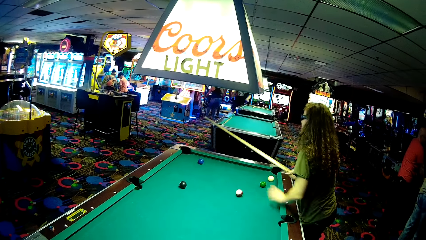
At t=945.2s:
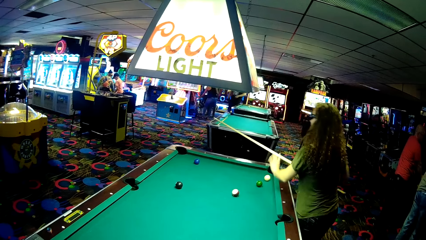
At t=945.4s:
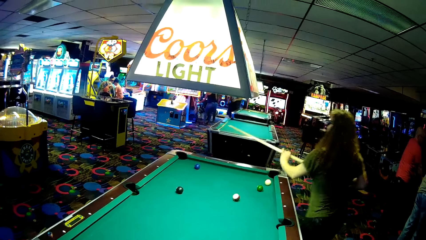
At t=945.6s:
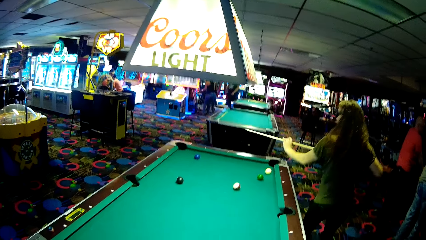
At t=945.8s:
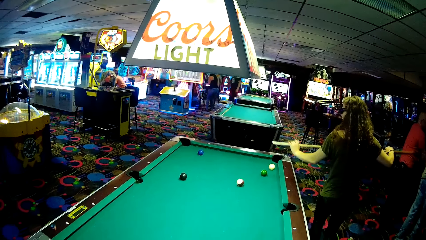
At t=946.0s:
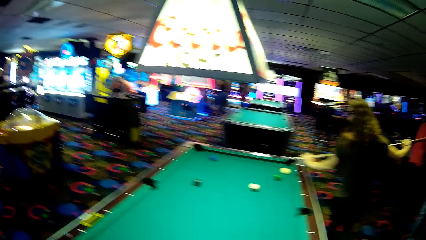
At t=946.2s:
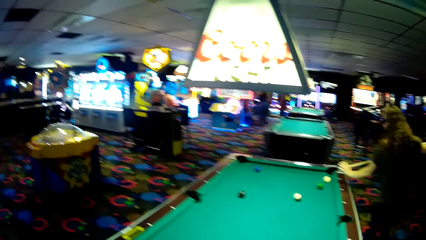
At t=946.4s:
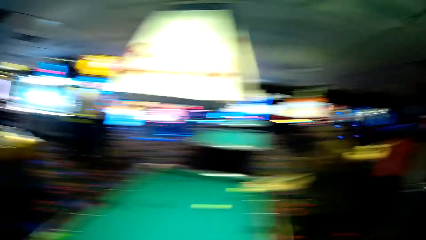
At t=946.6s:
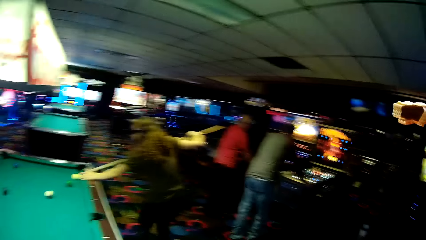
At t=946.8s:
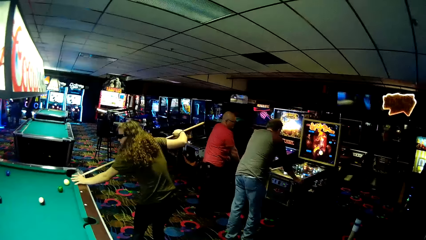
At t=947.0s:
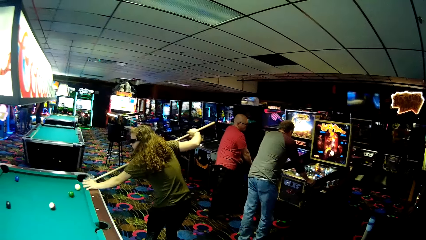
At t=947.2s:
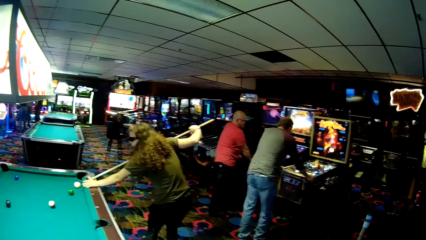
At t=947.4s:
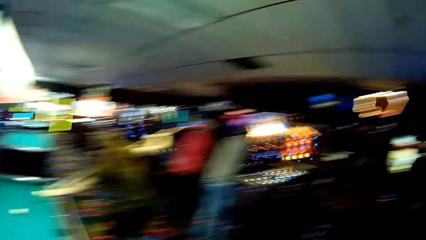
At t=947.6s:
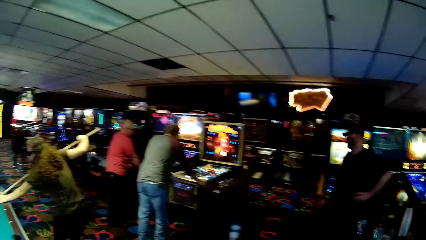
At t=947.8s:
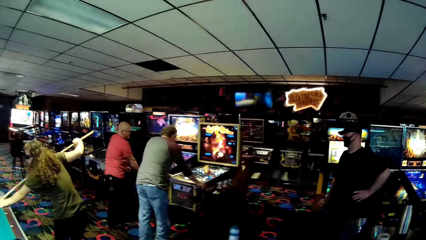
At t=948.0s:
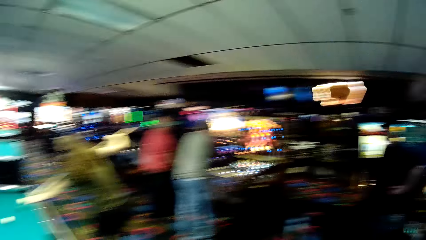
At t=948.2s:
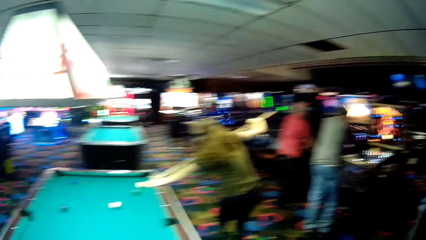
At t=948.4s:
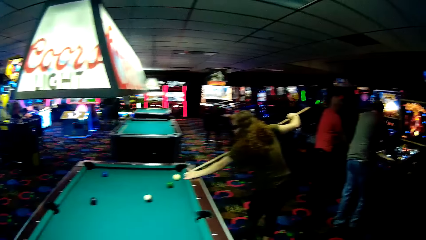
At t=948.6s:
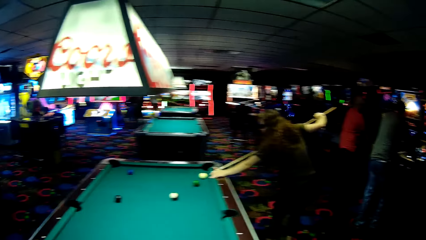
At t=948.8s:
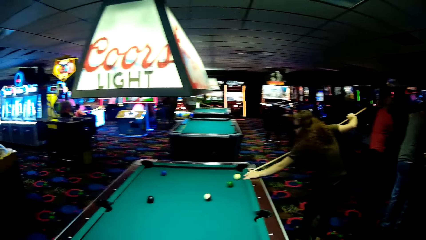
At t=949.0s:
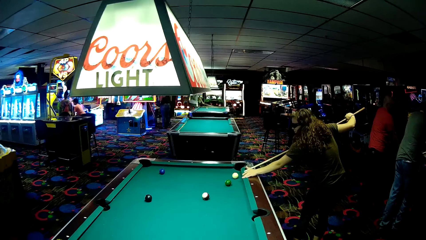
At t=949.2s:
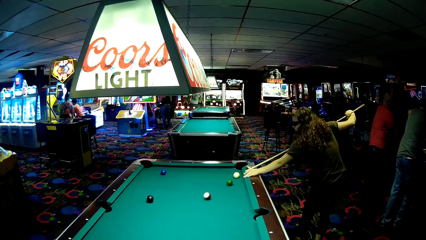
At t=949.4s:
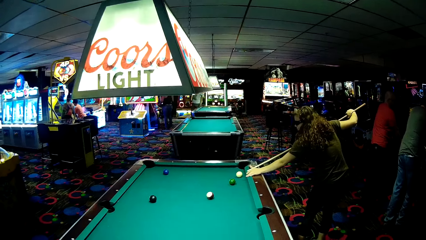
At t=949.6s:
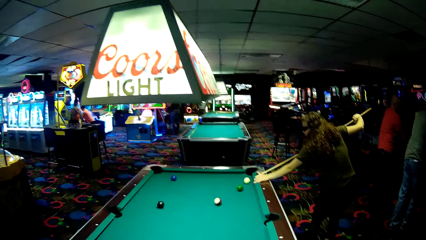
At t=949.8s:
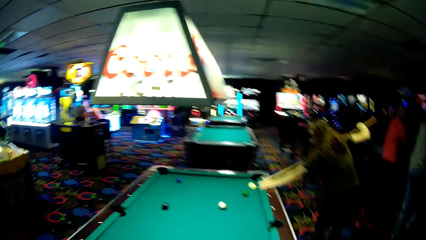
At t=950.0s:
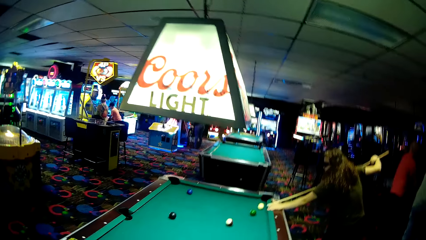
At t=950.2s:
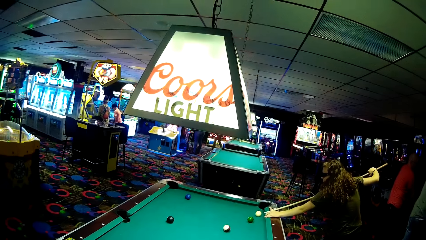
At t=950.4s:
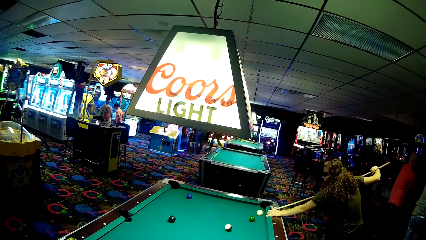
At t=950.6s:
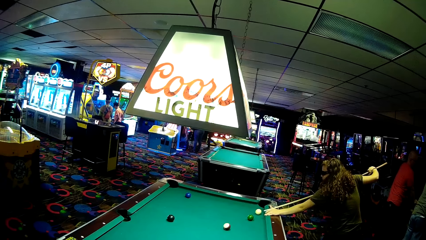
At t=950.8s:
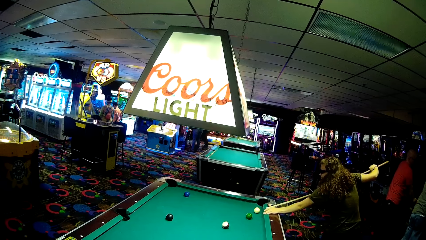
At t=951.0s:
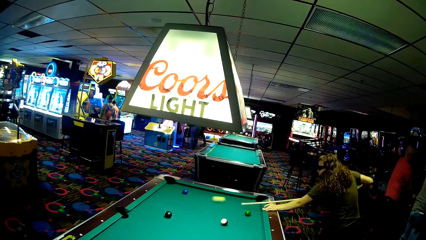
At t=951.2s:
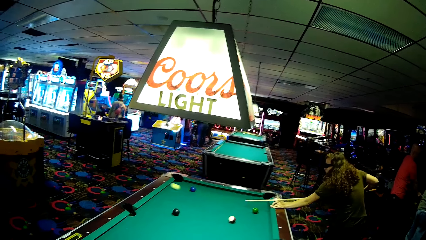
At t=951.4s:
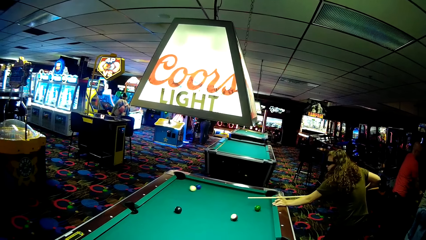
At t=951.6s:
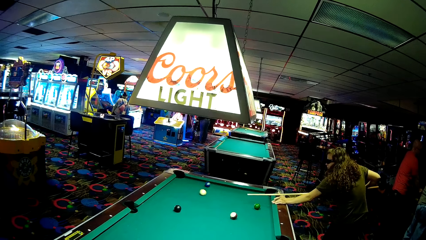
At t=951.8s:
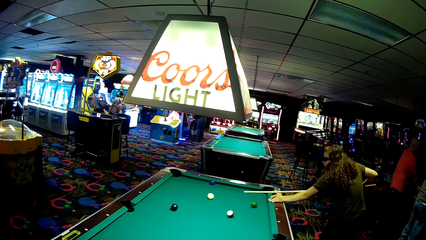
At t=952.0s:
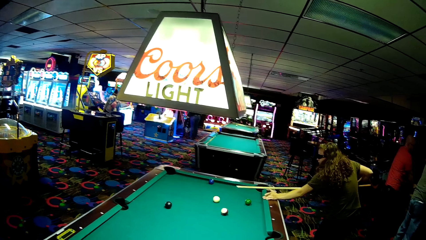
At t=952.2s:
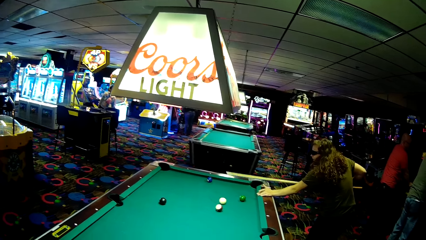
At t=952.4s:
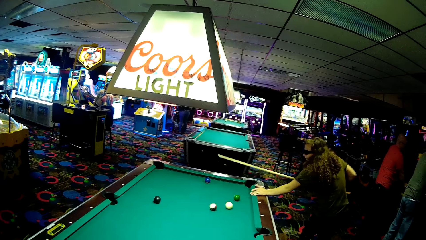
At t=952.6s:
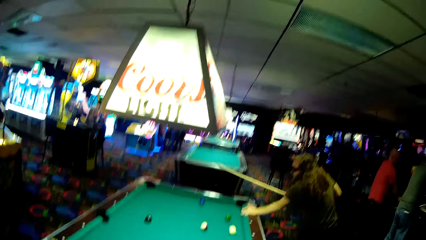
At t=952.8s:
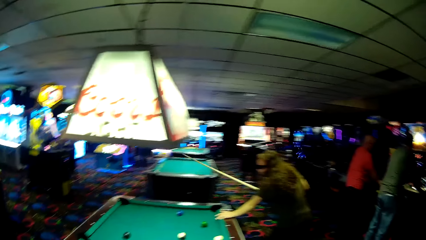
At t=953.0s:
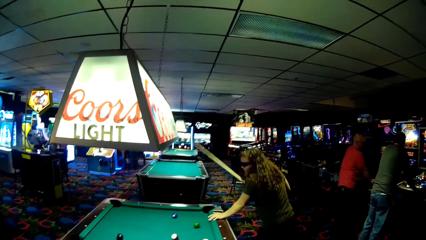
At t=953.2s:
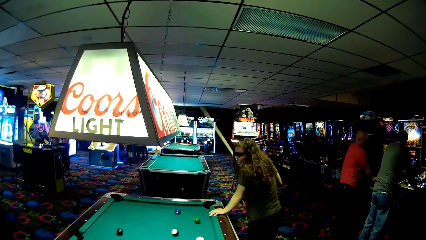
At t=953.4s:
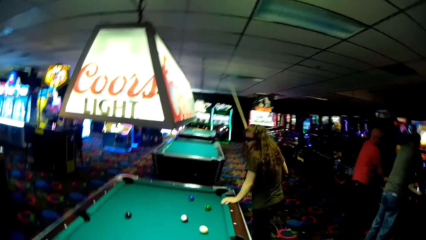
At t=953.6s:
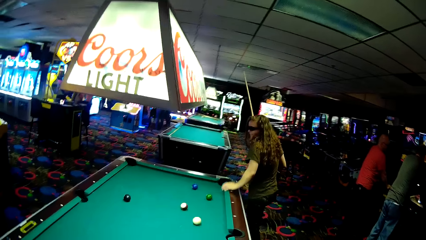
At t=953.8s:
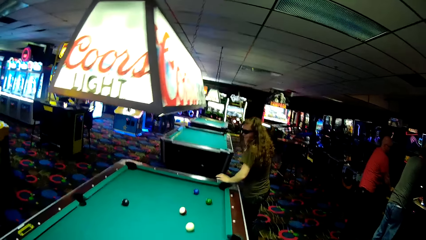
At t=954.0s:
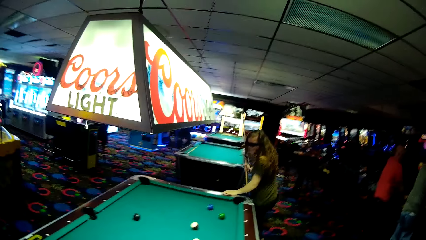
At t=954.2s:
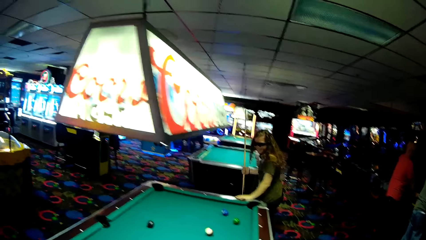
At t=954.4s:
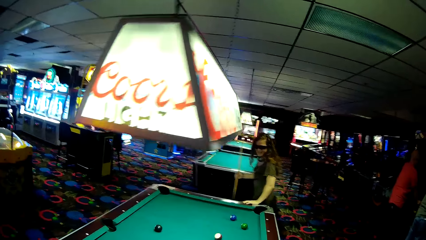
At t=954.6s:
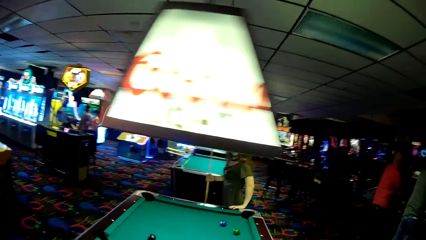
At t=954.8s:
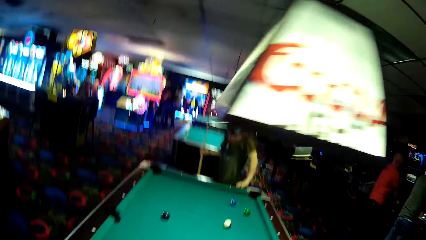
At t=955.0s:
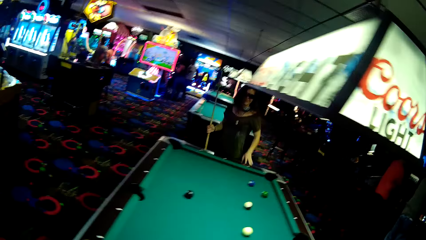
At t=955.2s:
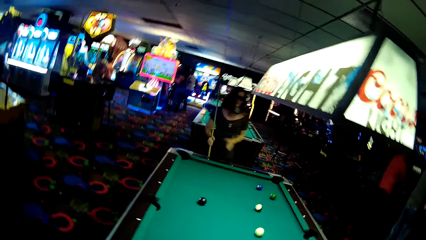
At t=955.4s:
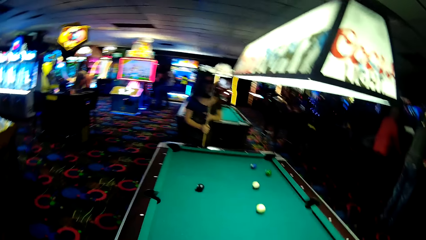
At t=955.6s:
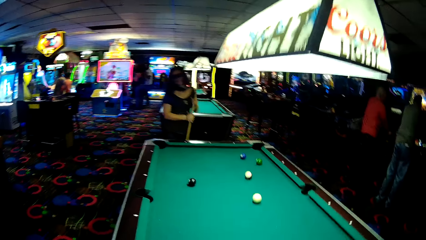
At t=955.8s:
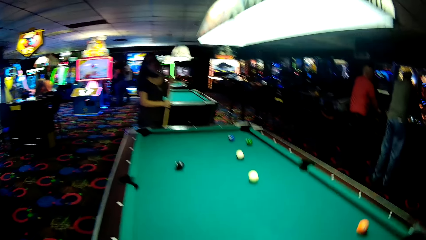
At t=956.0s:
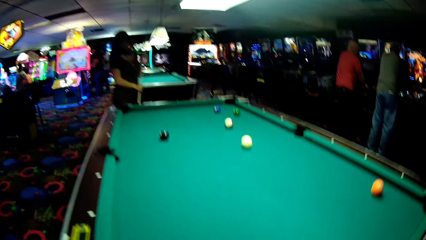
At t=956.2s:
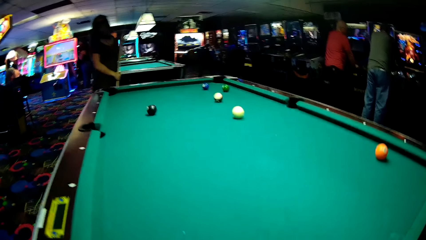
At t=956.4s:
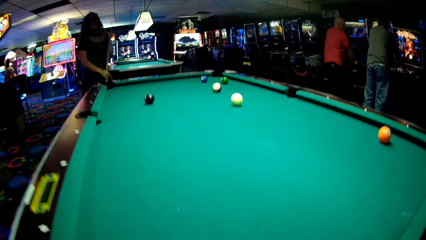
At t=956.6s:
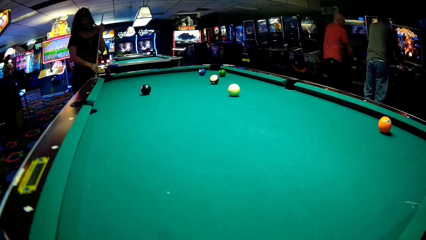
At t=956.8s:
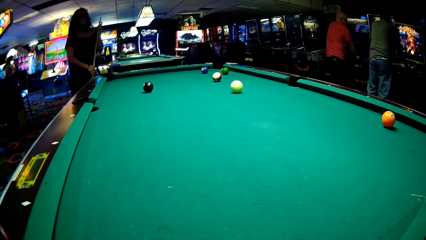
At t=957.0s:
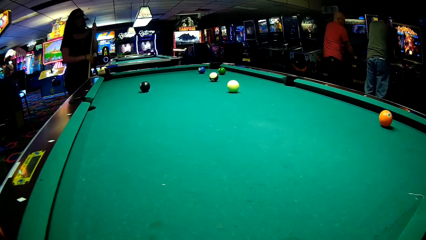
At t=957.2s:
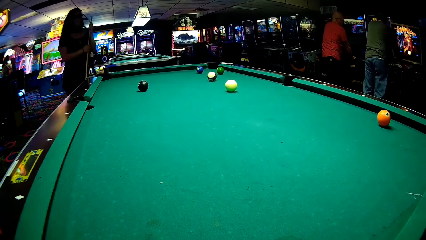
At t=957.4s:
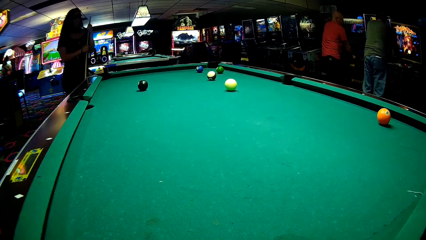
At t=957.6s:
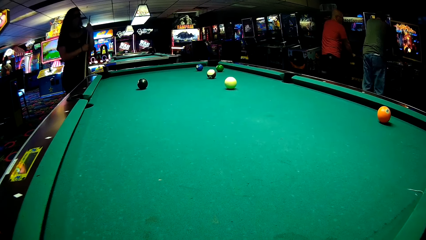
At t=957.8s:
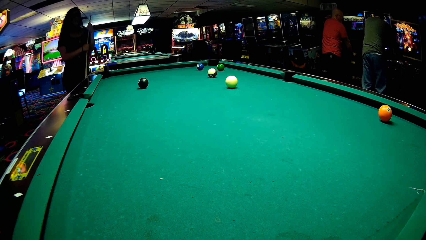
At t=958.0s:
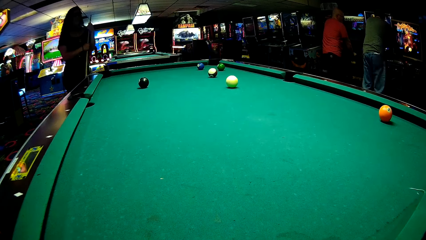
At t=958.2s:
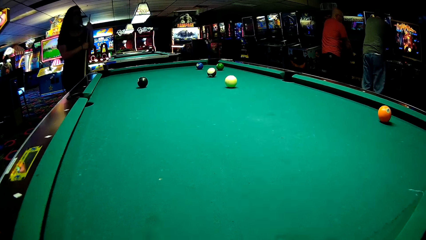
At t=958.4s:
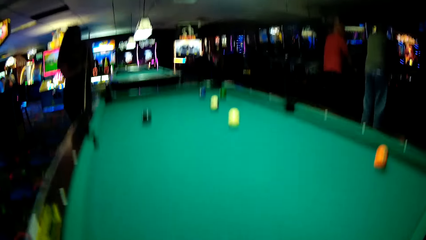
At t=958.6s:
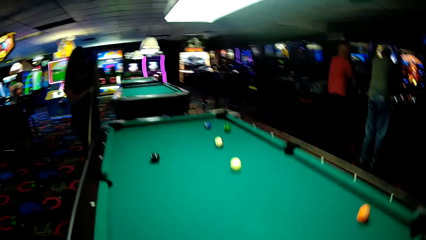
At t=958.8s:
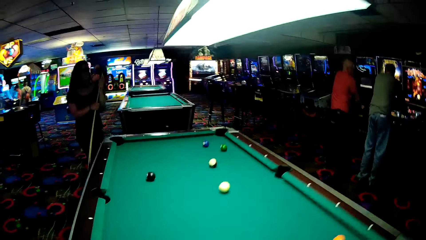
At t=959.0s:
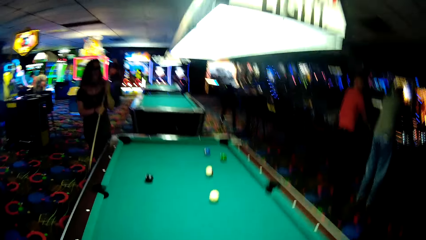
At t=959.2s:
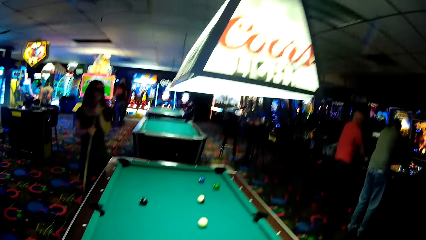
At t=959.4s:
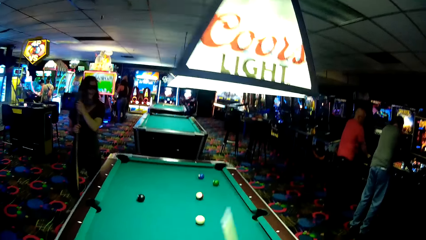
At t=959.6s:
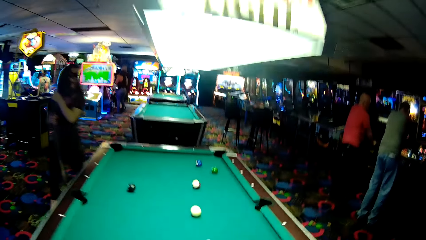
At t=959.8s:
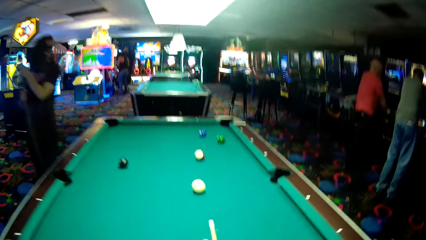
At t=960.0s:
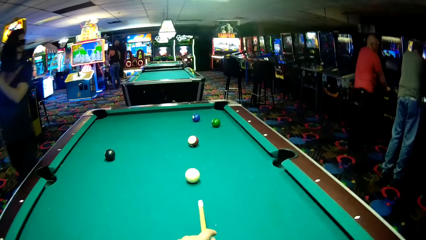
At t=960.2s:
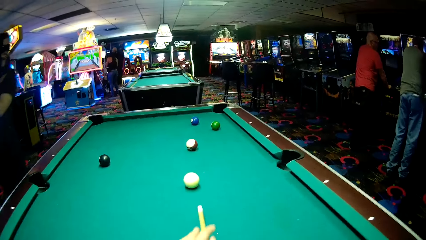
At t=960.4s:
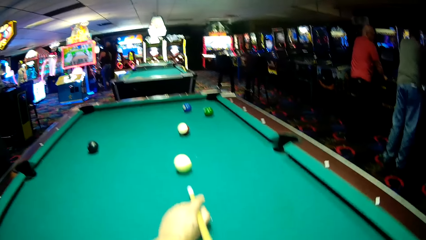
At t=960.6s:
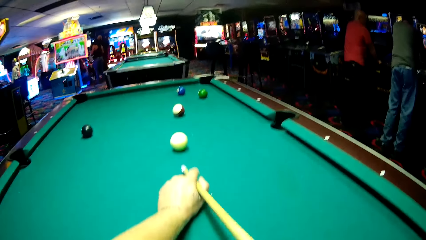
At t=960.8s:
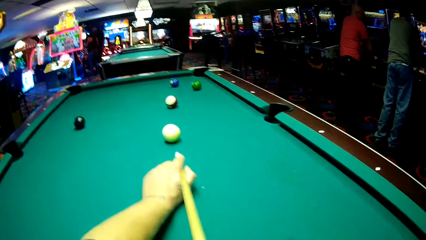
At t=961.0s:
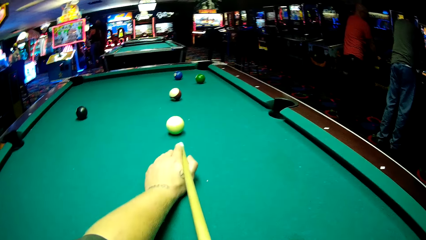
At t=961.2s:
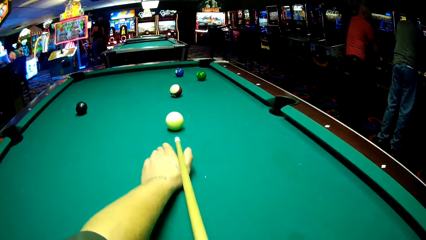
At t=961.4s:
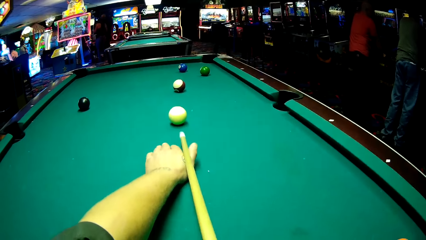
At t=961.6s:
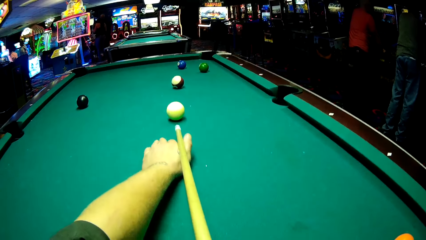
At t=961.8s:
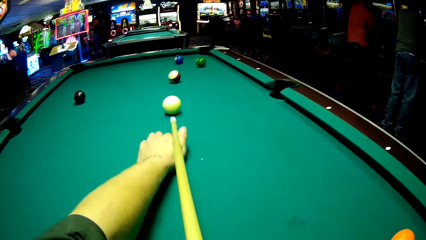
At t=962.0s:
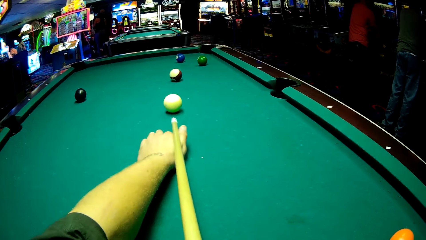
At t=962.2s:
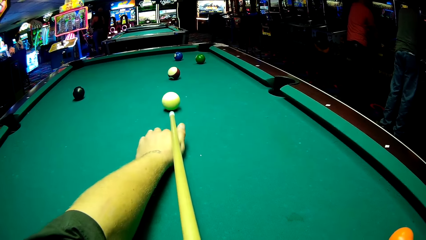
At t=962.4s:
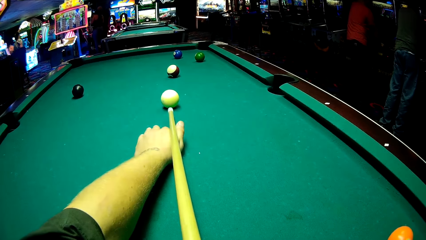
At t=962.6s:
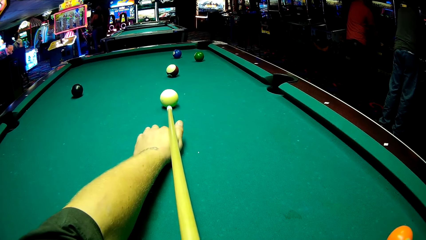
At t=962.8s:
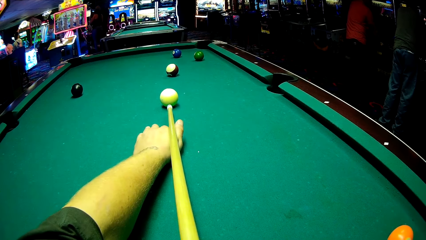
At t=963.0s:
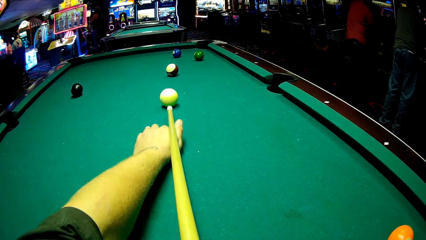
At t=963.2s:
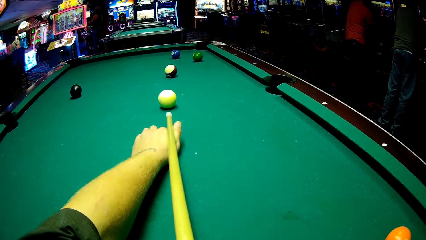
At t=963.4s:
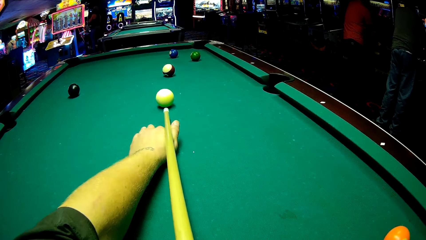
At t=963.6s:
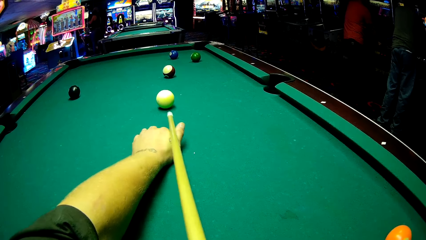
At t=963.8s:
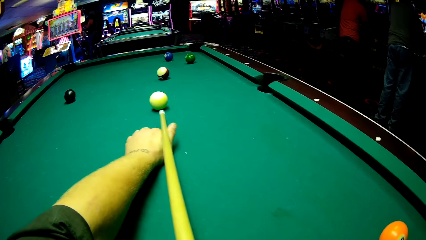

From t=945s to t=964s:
A woman strikes a ball. The woman walks around the pool table. The camera wearer holds a pool cue.
